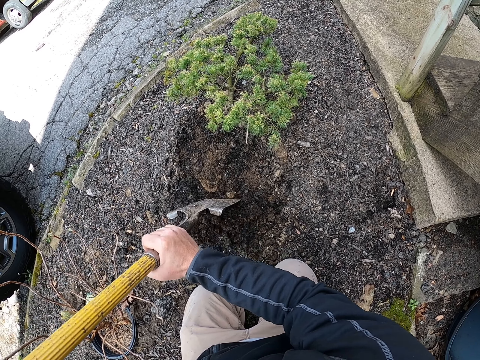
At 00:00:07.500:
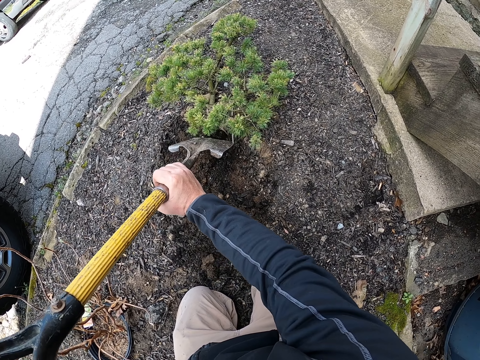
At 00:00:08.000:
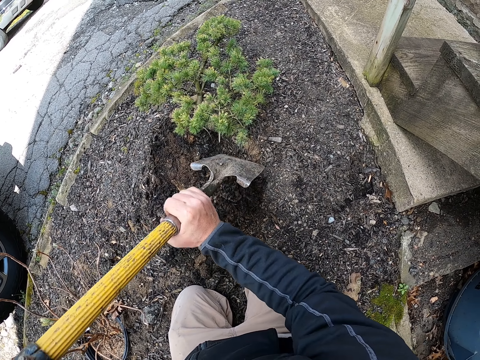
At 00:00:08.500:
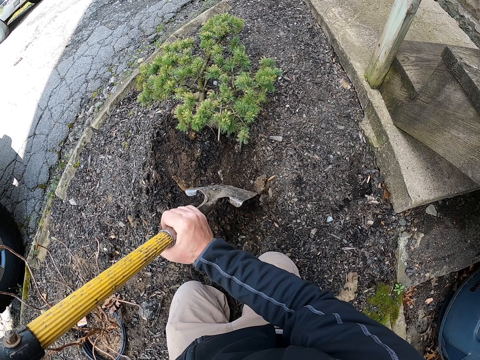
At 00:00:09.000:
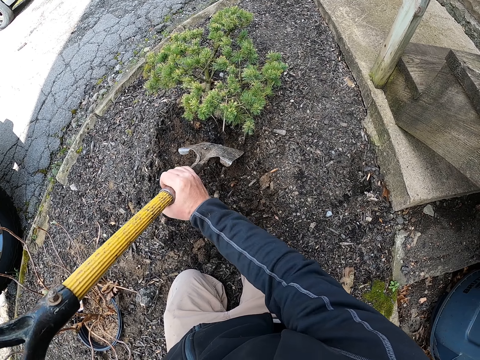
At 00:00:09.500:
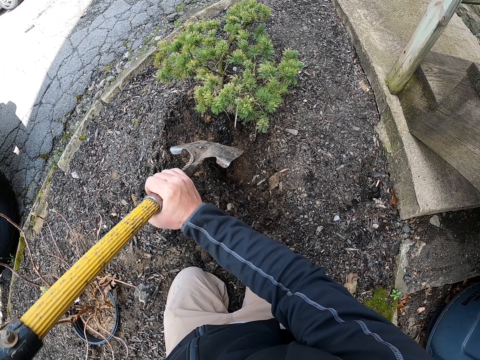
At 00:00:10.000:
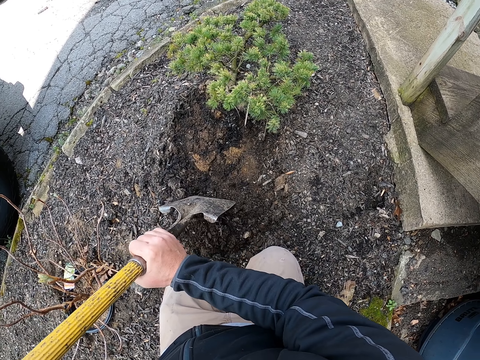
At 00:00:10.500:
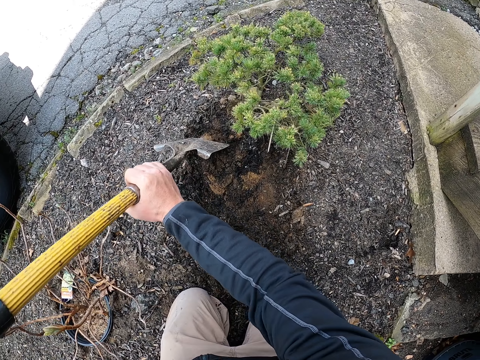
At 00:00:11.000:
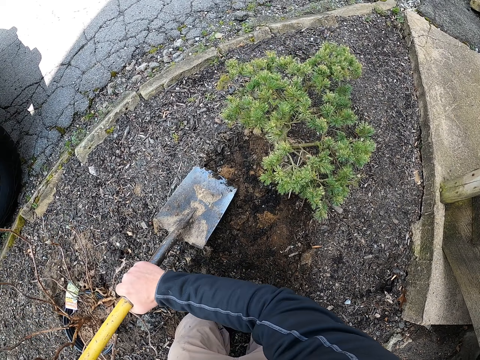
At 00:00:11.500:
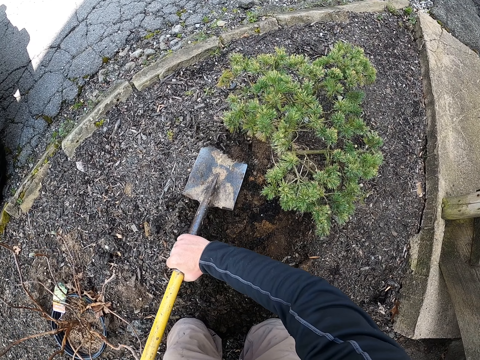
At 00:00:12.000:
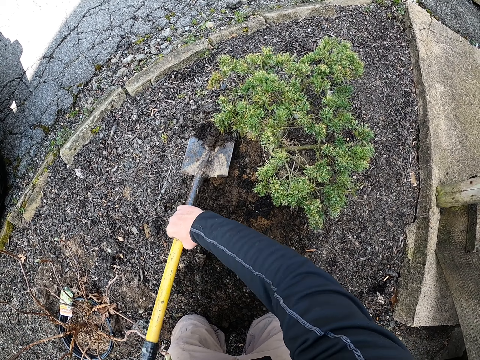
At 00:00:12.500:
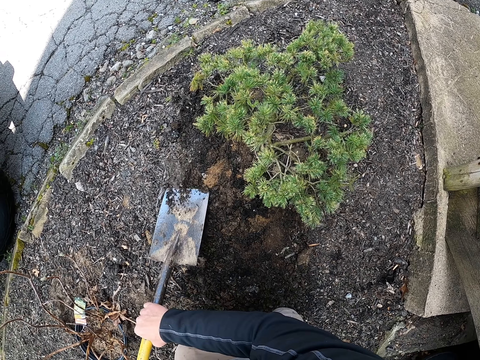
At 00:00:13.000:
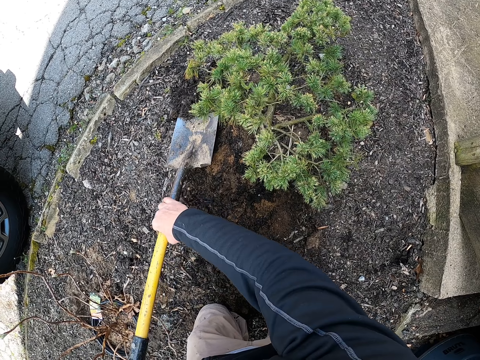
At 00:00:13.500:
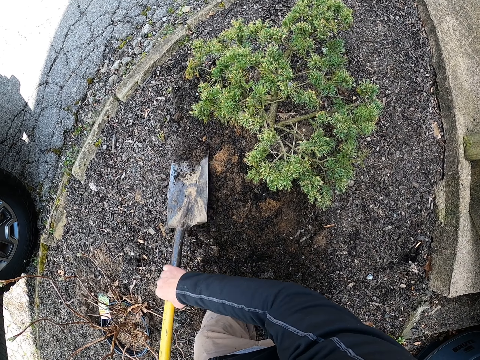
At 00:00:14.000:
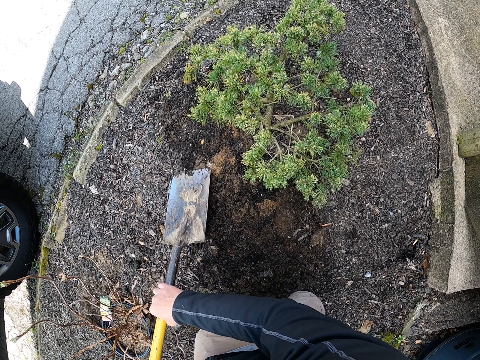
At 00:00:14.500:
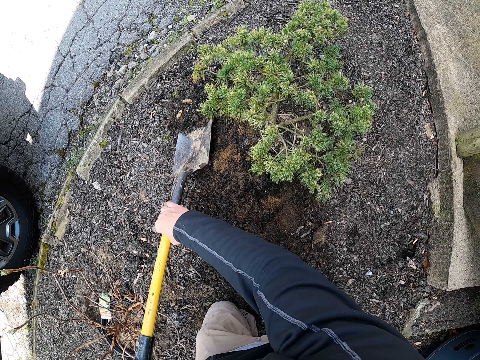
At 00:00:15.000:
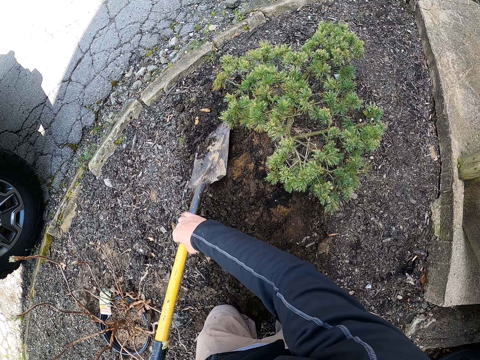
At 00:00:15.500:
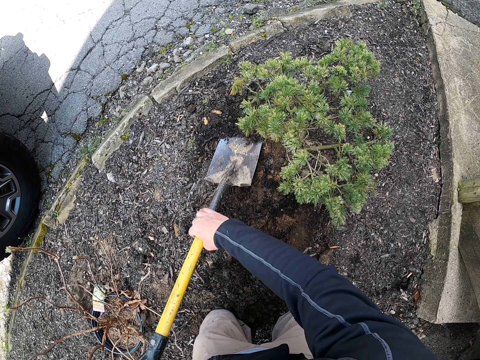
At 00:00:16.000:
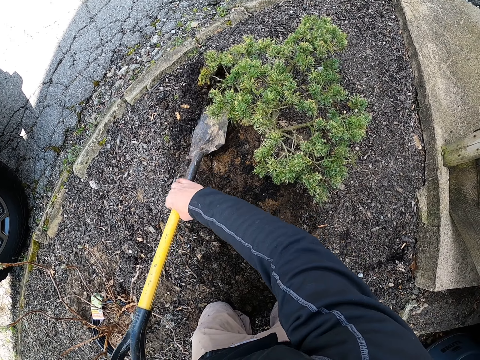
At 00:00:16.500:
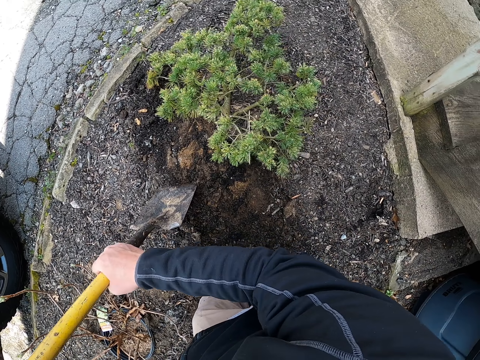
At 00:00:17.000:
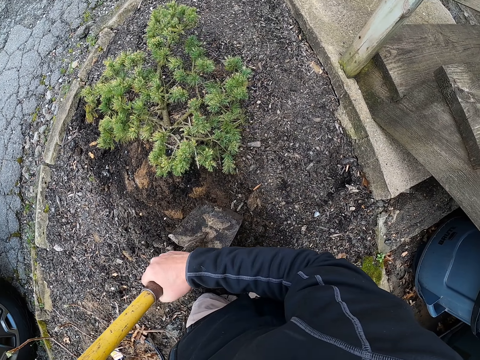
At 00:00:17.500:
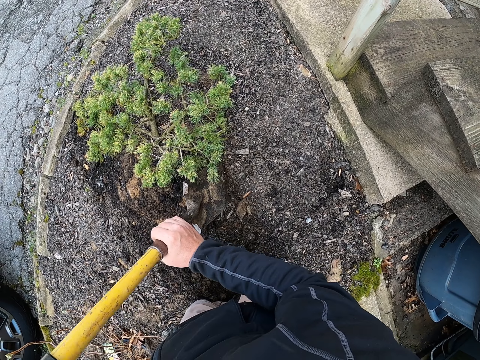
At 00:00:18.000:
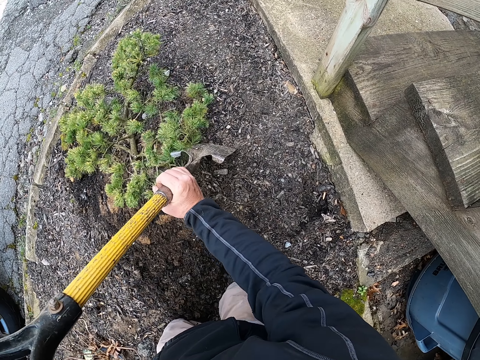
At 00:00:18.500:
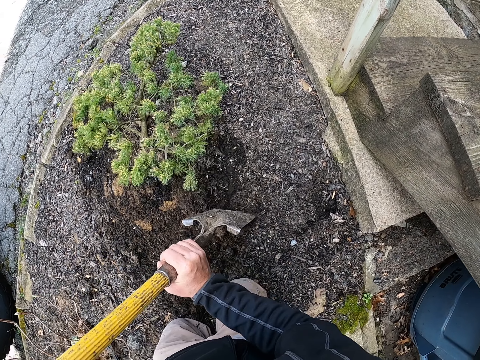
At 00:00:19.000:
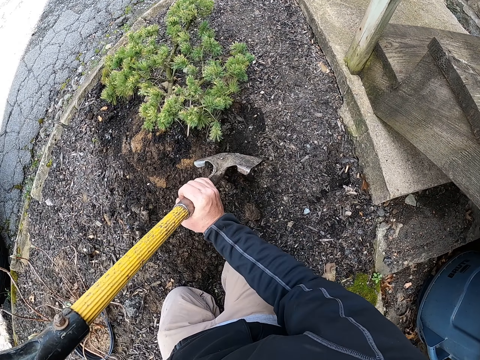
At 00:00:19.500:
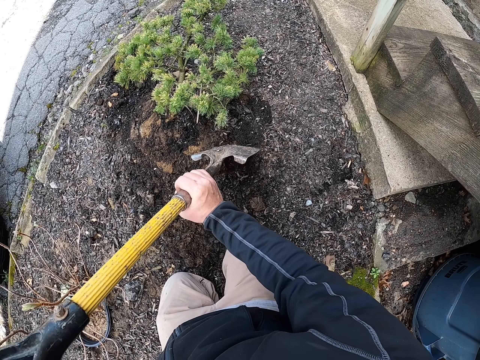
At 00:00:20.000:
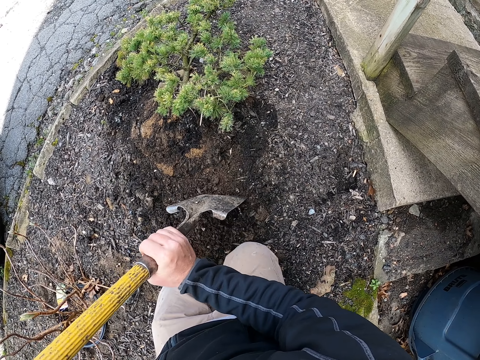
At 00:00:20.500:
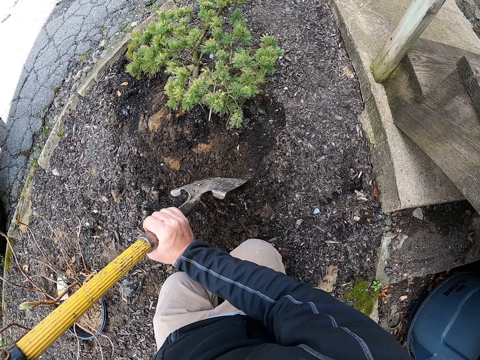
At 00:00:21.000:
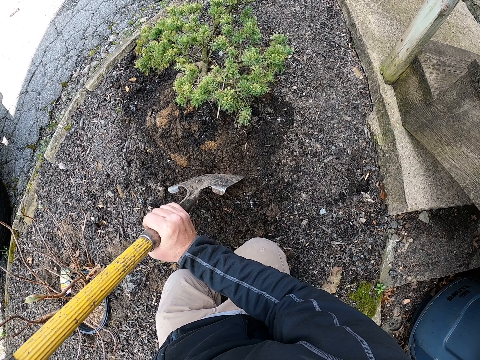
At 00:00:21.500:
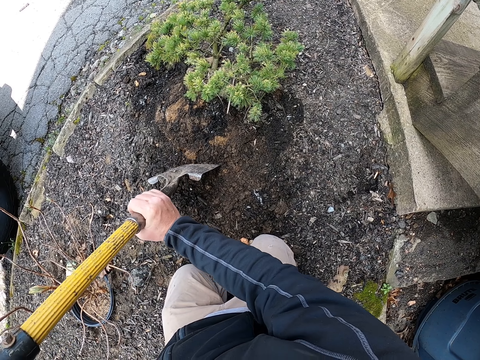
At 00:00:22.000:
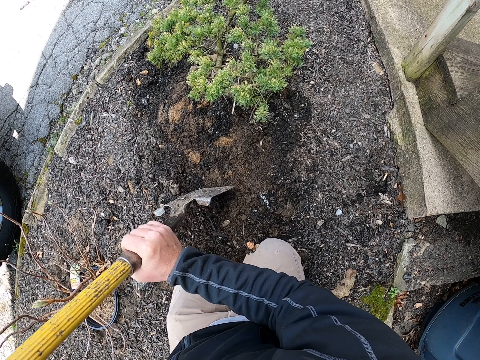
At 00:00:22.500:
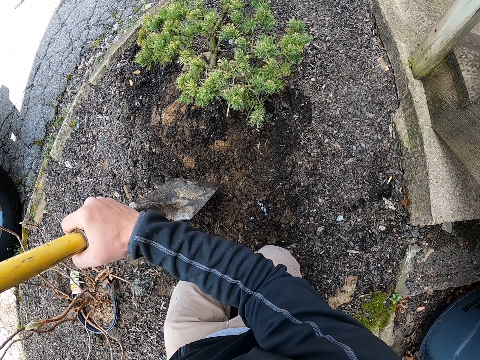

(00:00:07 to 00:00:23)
The camera wearer assembles soil with a shovel. They flip the shovel on the ground, level the ground with the shovel, adjust the shovel on the ground, and level the ground with the shovel.

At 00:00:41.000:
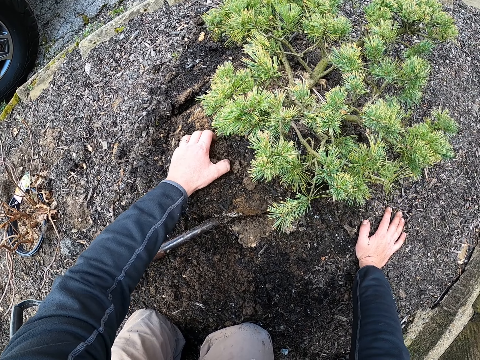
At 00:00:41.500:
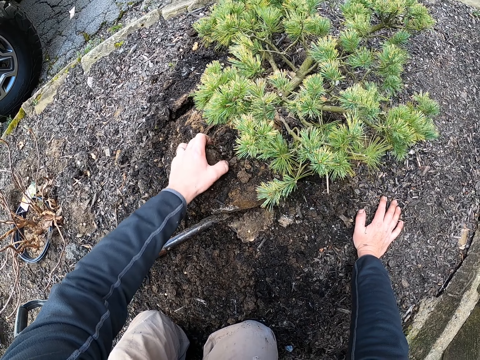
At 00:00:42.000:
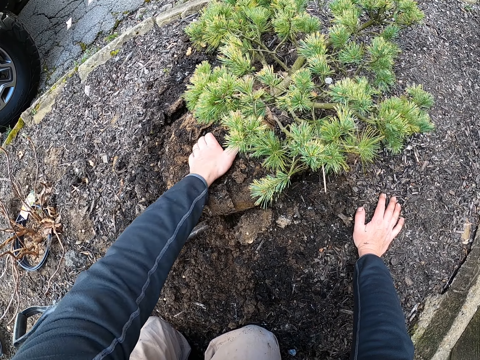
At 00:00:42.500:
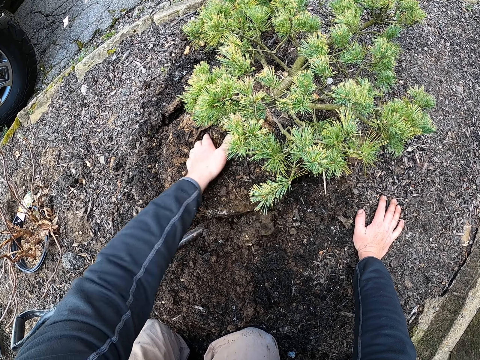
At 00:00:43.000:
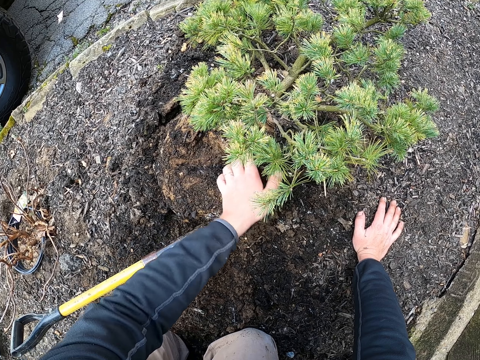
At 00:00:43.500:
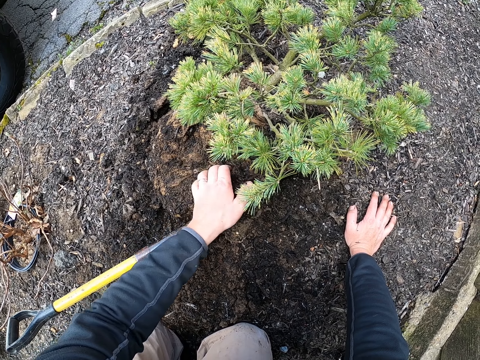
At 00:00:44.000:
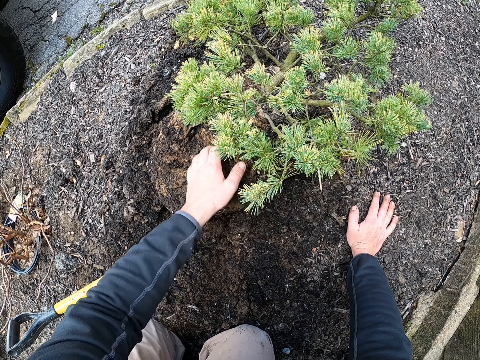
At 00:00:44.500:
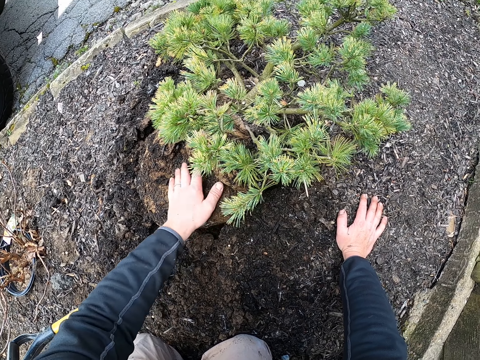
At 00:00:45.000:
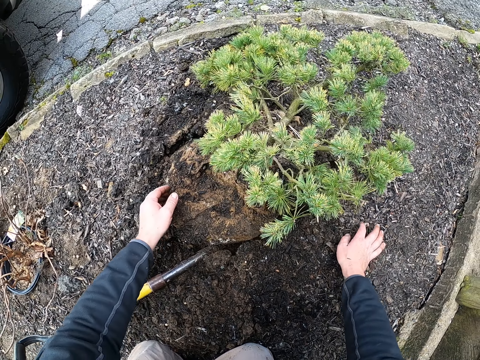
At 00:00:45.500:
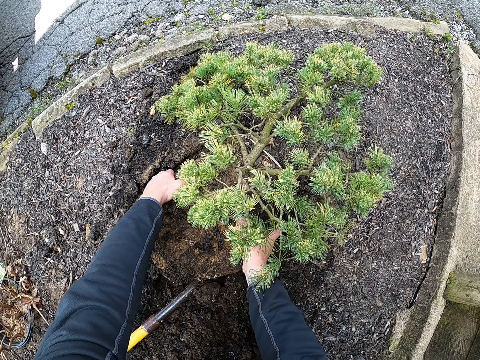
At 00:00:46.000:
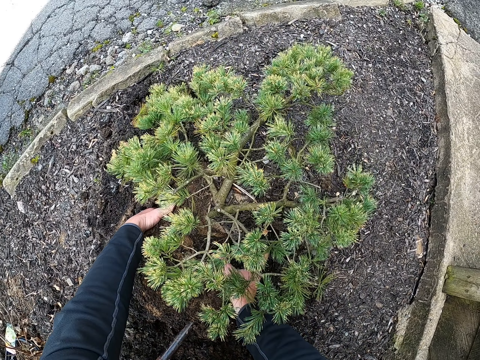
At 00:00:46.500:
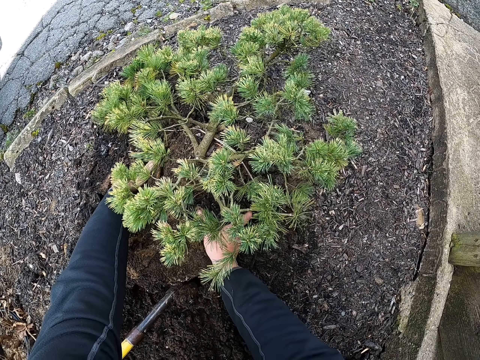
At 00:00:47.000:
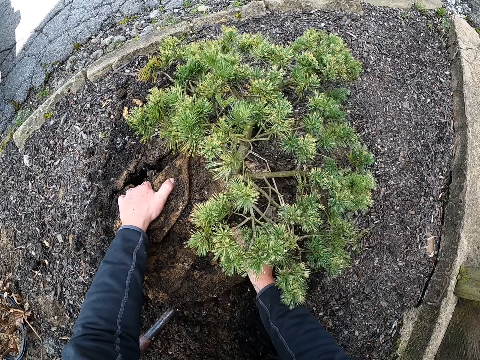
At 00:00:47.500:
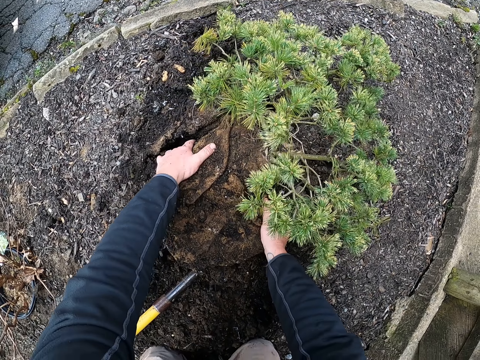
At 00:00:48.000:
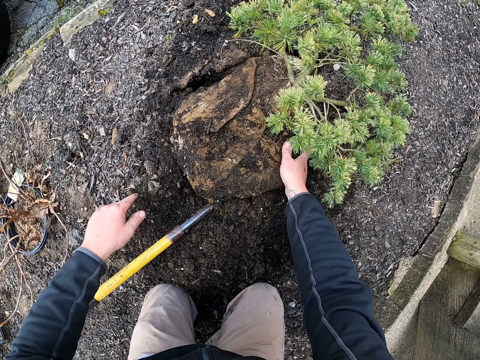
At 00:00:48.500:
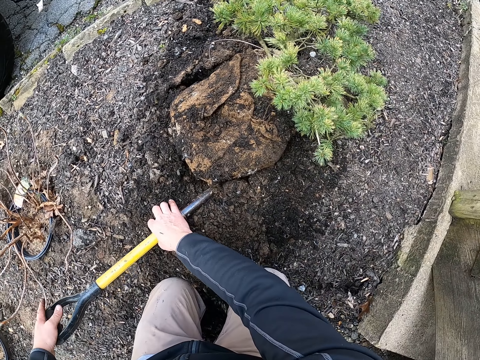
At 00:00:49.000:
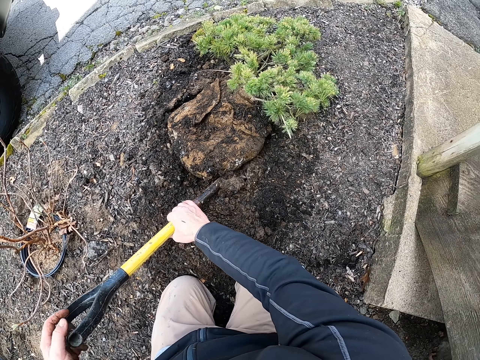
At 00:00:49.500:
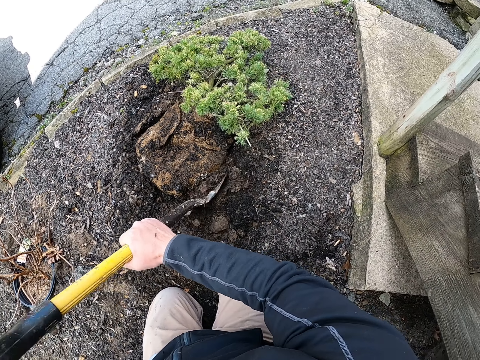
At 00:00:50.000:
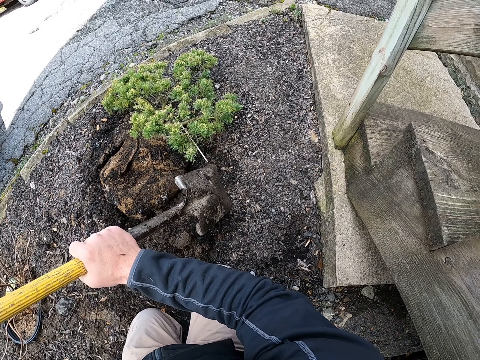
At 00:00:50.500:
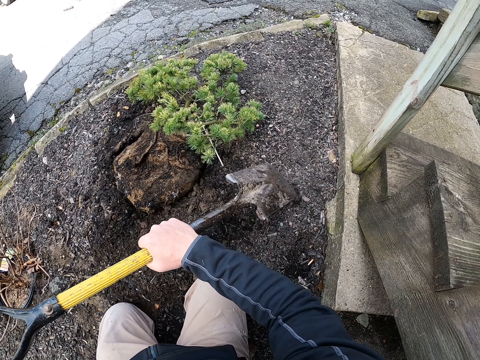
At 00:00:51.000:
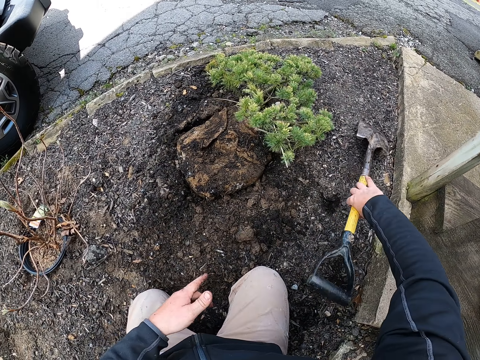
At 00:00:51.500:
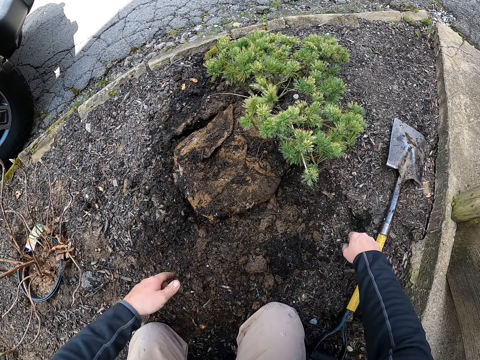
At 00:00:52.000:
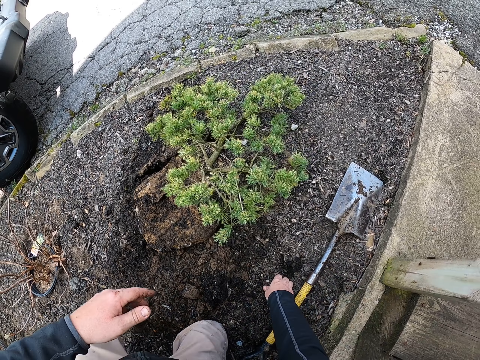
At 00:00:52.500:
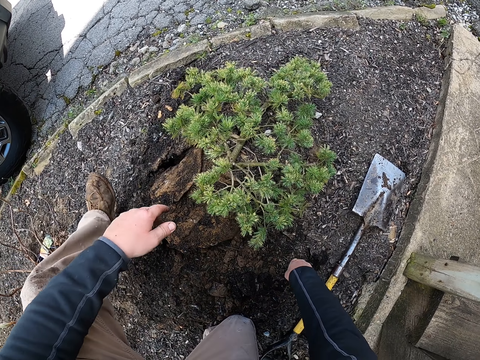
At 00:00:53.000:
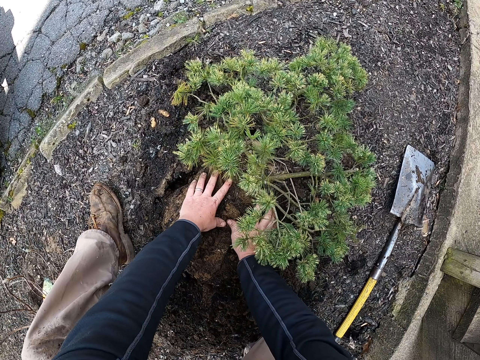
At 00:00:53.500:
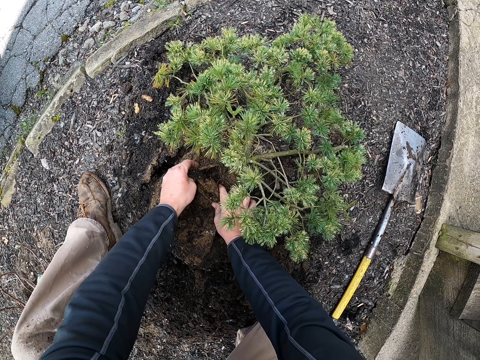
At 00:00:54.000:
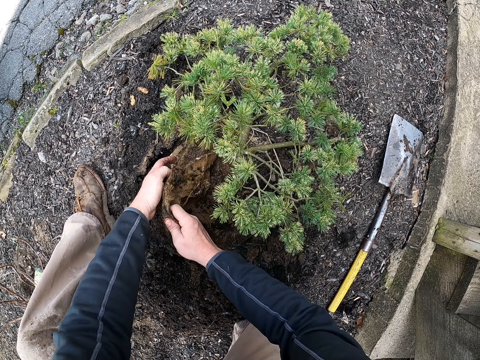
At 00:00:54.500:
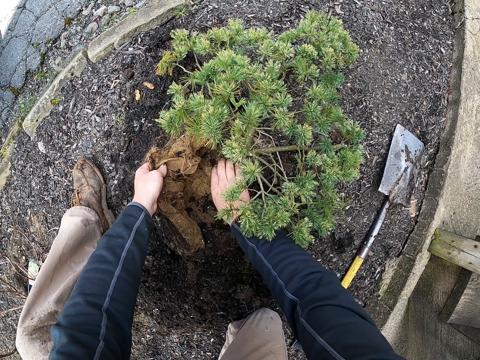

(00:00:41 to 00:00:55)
The camera wearer spreads soil on the ground with his hands. He moves a tree with both hands. He uproots a plant from the ground. He holds the spade with both hands, removes the spade from the ground, adjusts the shovel on the plant, and places the spade on the ground. He adjusts the sack of the plant and removes the sack from the plant.
